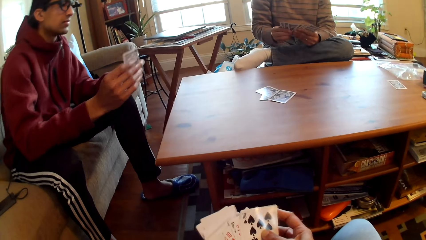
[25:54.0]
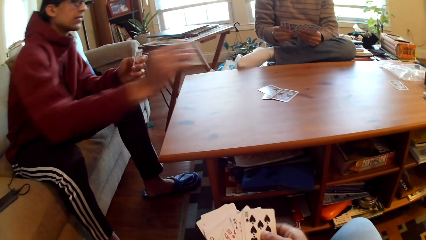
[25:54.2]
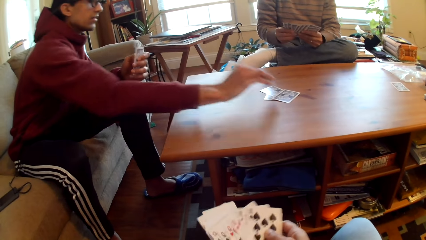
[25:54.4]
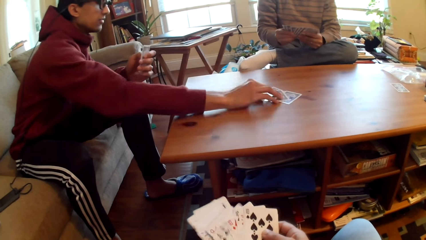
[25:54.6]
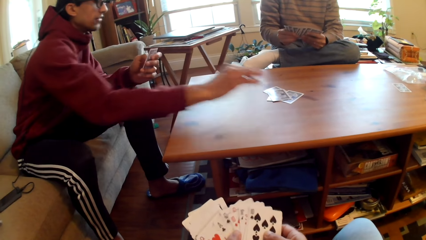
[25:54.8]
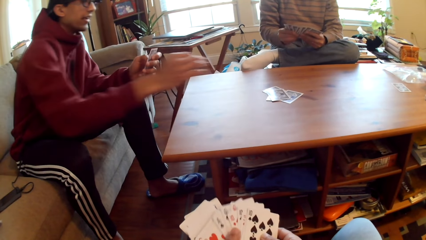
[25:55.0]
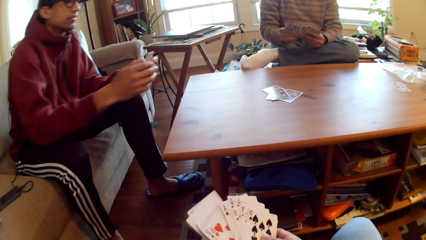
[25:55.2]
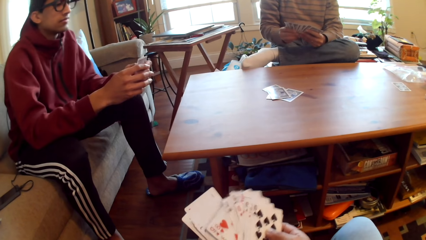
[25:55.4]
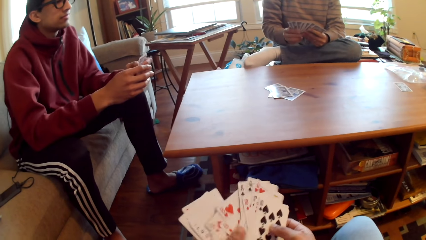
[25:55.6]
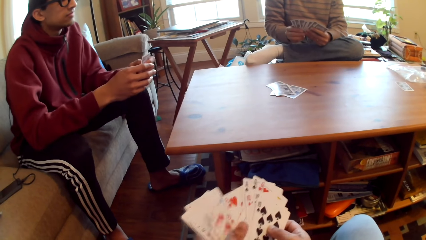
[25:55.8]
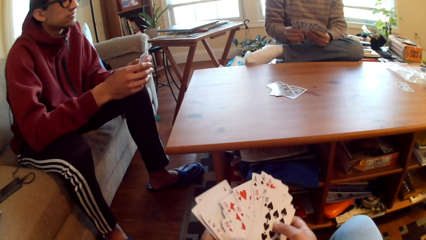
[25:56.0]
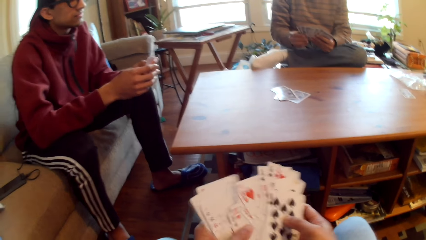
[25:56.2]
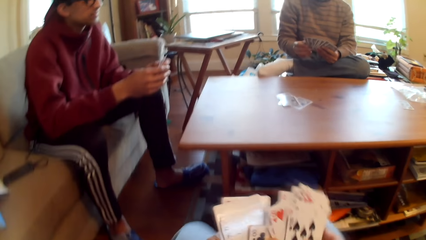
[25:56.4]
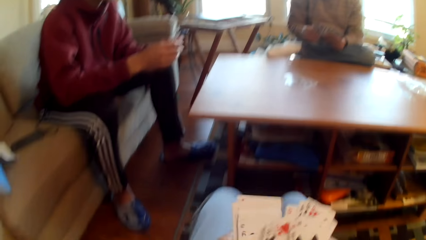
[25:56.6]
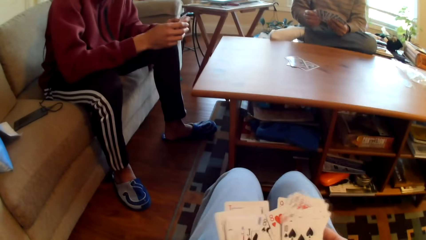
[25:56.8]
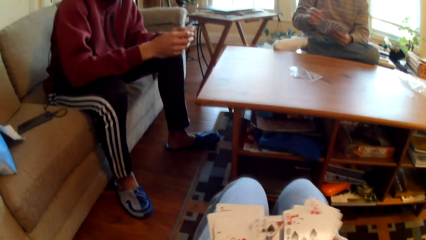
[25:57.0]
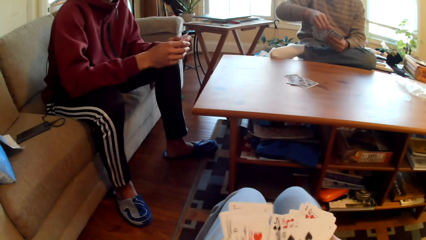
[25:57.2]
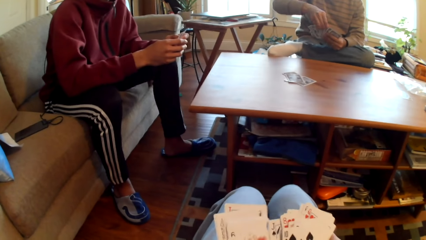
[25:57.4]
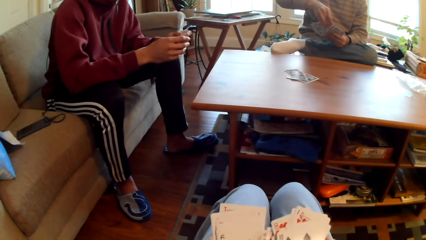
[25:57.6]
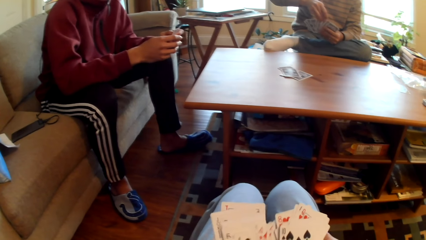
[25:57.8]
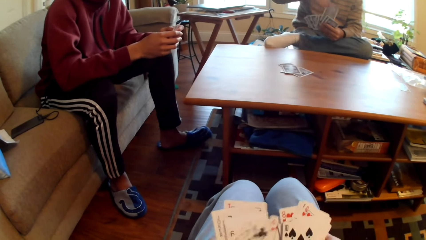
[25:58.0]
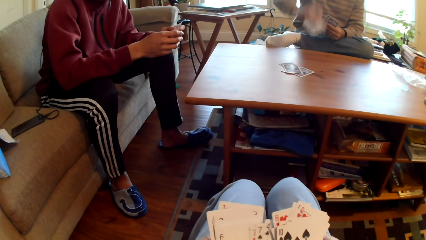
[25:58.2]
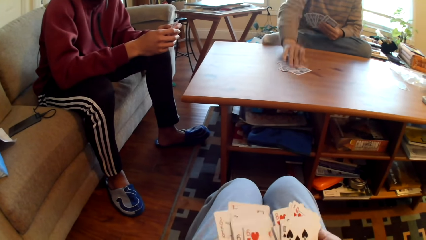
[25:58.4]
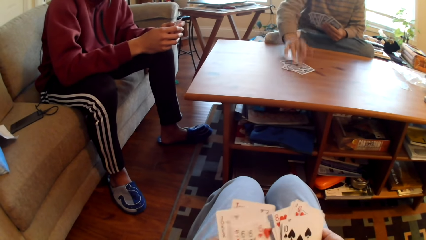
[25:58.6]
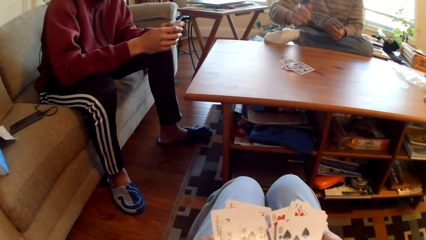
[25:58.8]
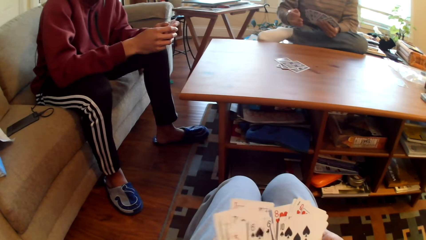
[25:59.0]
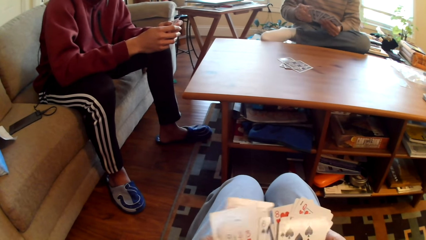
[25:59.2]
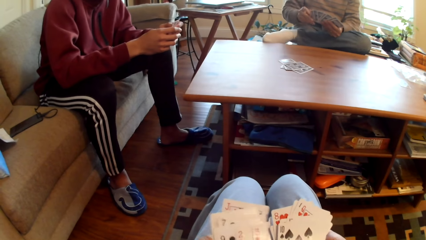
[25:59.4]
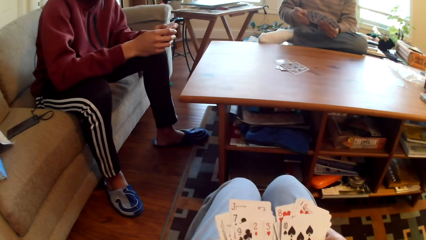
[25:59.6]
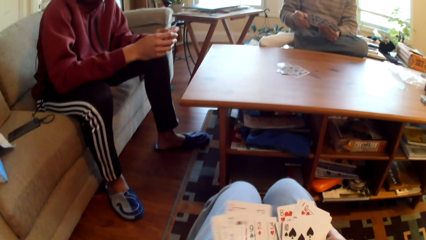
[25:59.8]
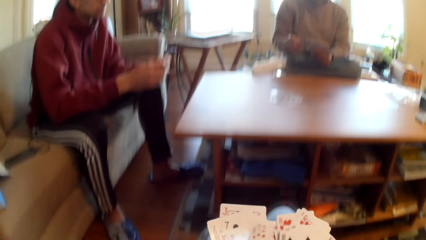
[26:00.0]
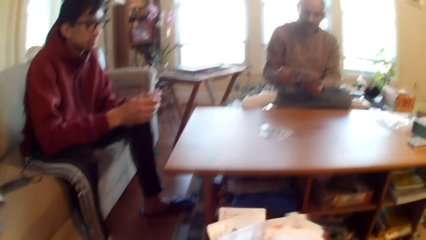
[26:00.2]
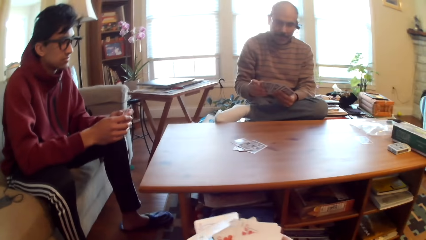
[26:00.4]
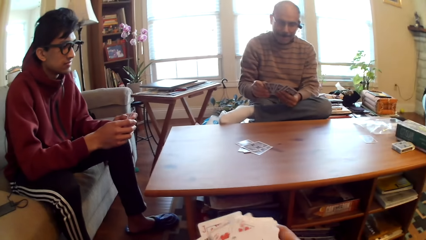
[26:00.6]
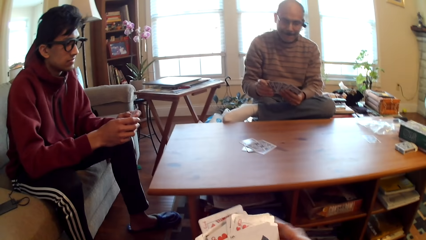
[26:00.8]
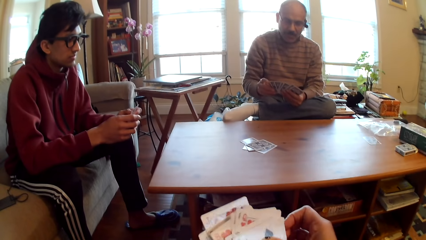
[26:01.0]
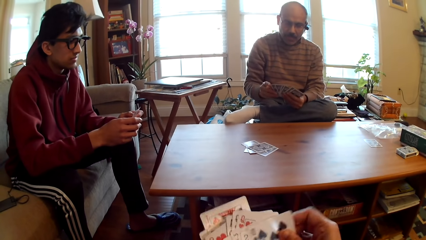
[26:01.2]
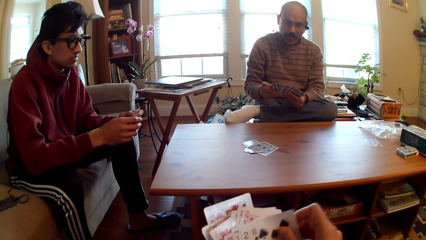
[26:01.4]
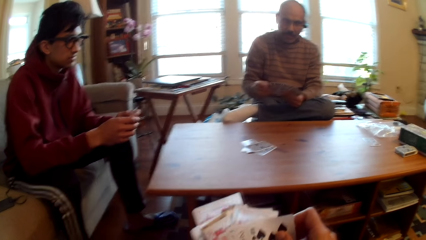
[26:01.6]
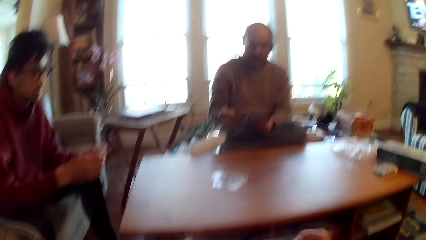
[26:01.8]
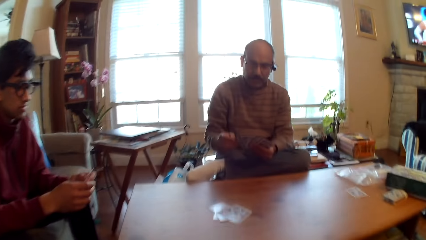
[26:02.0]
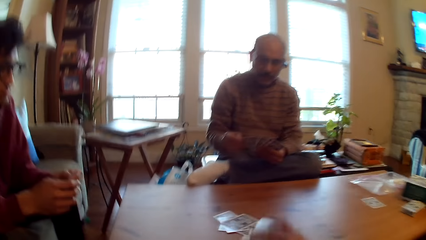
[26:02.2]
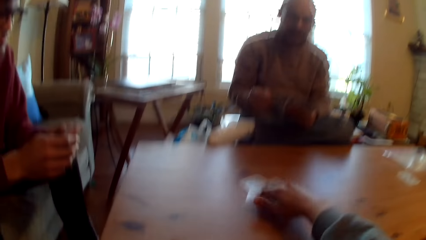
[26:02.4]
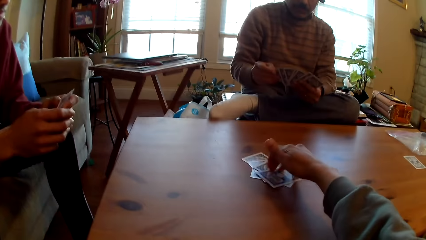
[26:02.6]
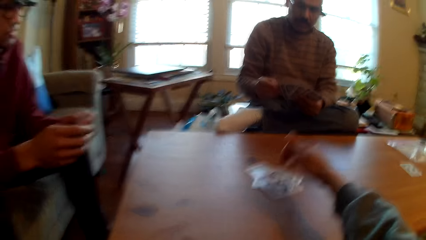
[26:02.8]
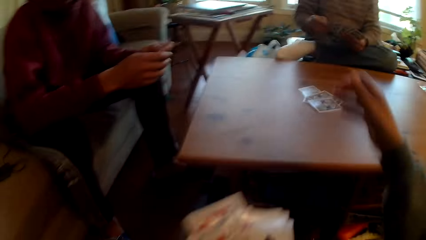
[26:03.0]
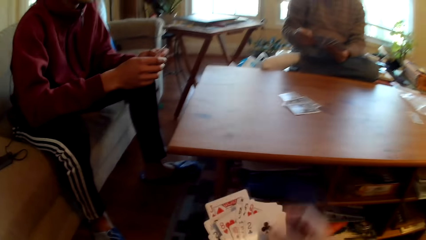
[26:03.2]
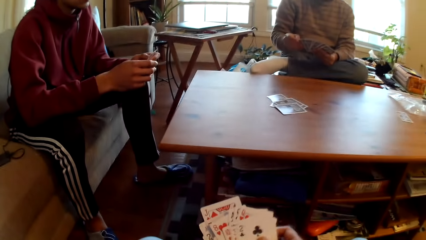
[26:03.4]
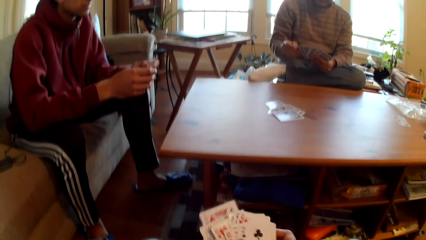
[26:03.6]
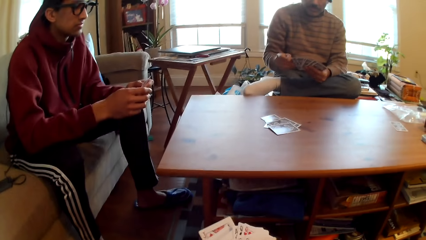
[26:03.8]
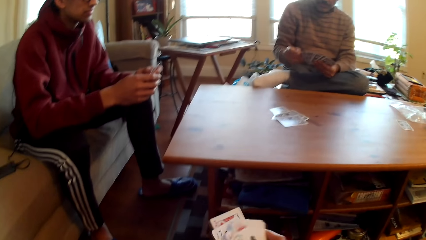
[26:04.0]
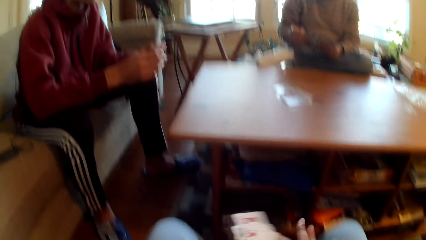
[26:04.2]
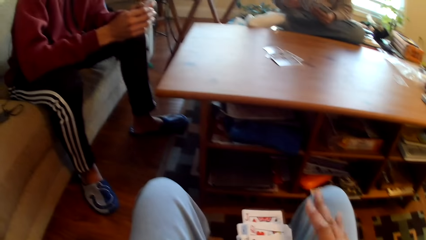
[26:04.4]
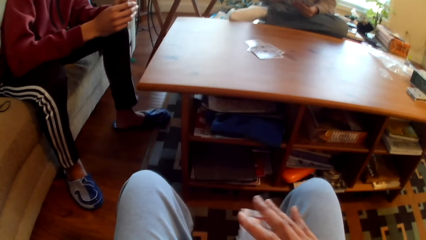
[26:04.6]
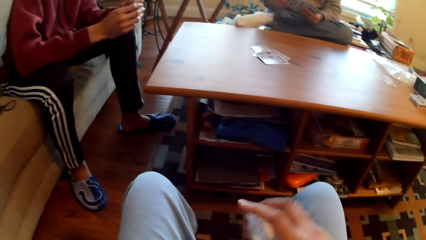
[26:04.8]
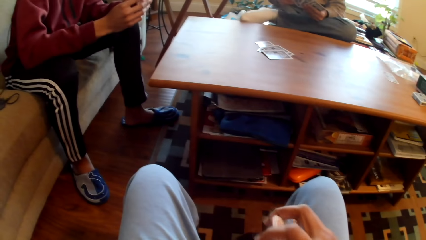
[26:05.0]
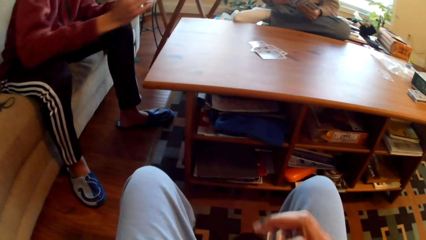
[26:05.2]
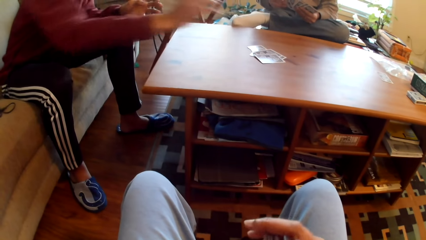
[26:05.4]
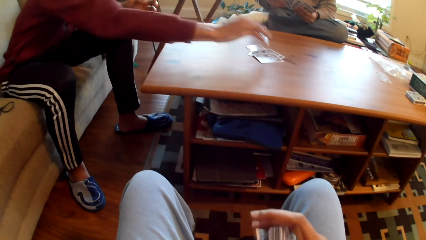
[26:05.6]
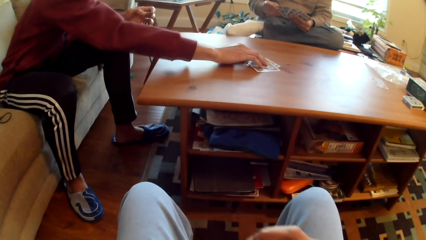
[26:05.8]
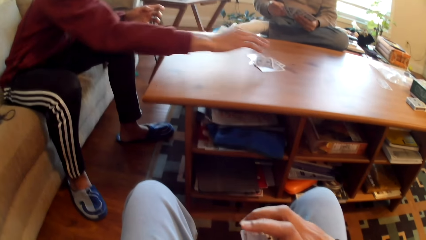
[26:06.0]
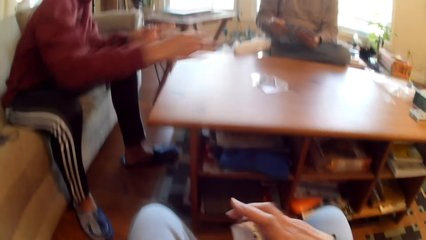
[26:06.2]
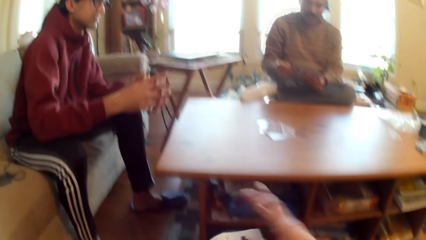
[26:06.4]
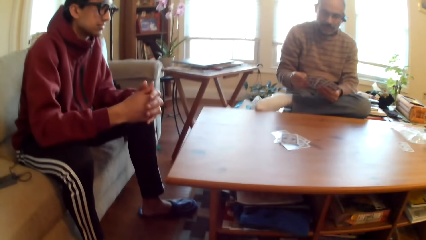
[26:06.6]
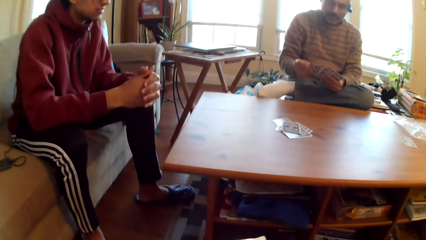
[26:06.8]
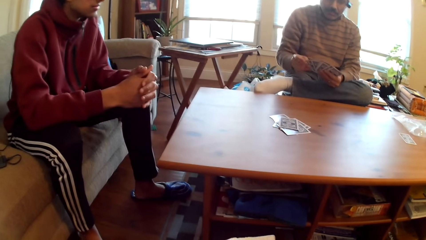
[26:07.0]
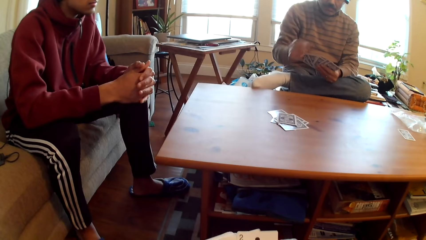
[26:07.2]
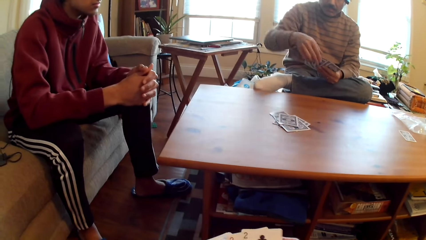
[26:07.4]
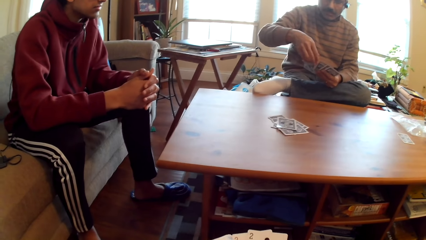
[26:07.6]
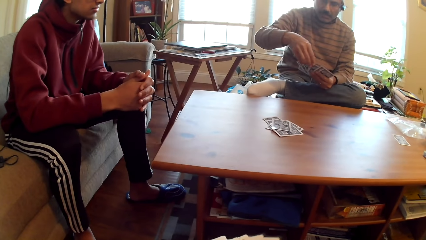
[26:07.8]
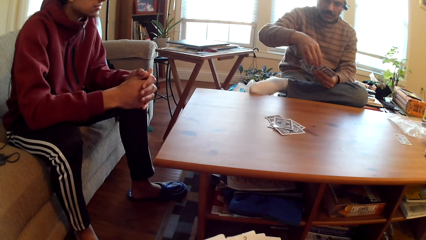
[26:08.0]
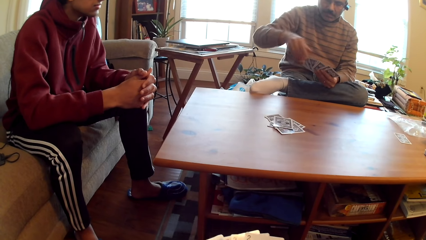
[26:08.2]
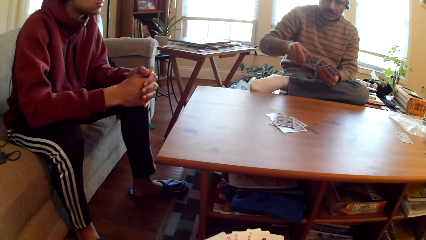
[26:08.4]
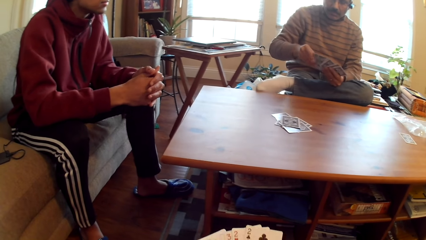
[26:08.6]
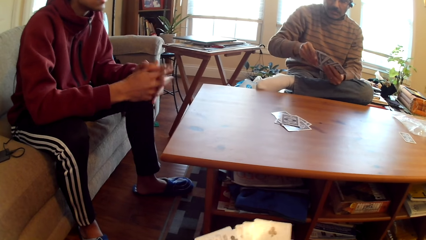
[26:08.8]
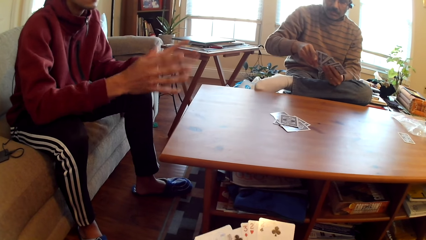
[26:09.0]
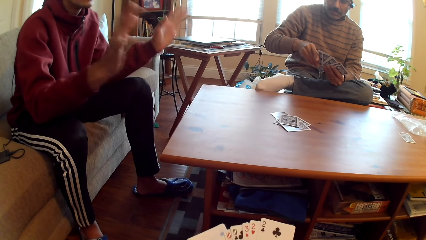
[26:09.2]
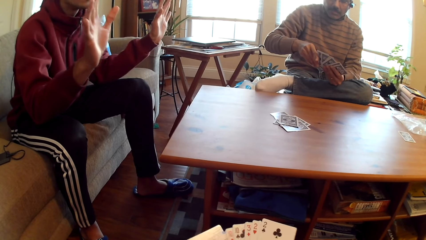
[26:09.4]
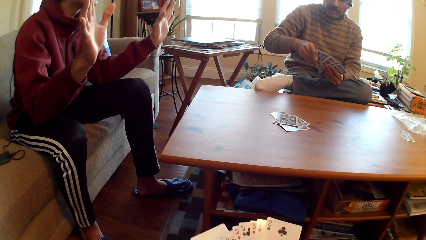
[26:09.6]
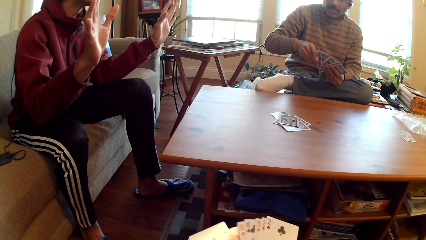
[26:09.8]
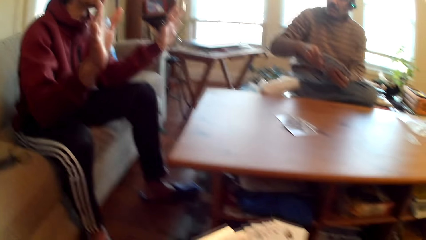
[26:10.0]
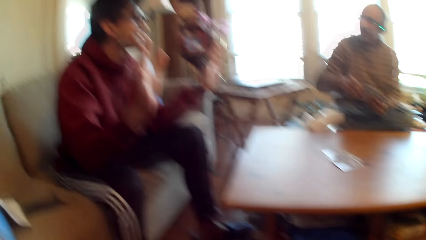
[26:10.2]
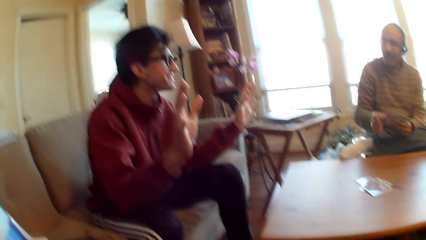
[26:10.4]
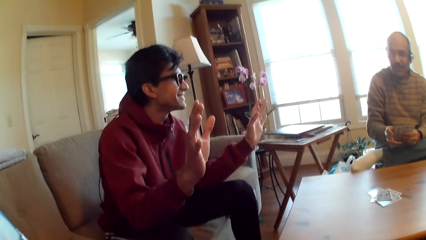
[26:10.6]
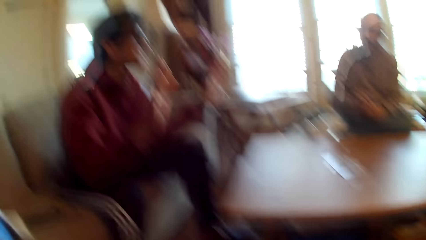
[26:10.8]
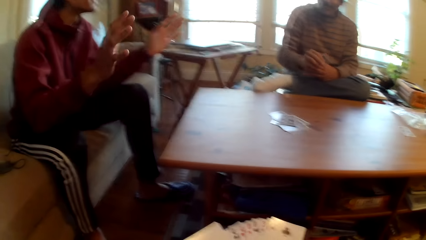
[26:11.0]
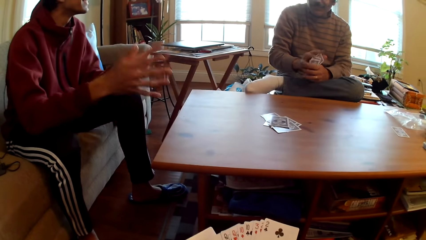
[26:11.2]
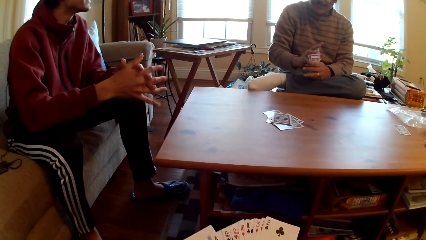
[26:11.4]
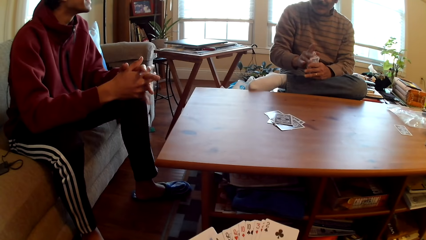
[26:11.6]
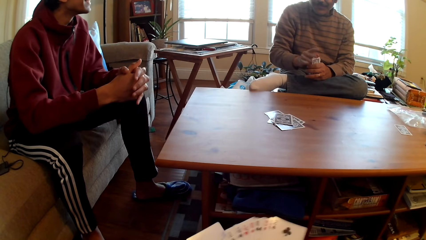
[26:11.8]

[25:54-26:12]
A person plays poker. The person puts the card on the table. The camera wearer selects cards. Another person plays poker. The other person puts the card on the table. The camera wearer plays poker. They put cards on the table. They arrange cards. The first person plays poker. The first person puts the card on the table. The other person selects cards. The first person waves.
